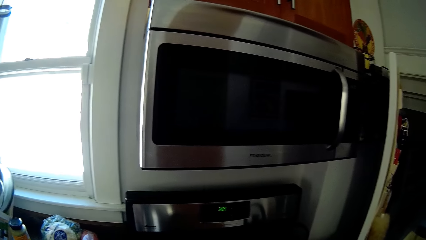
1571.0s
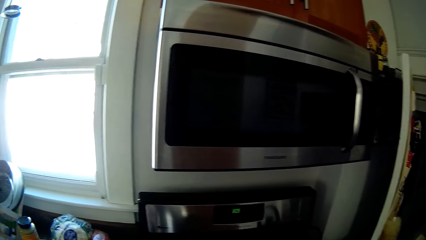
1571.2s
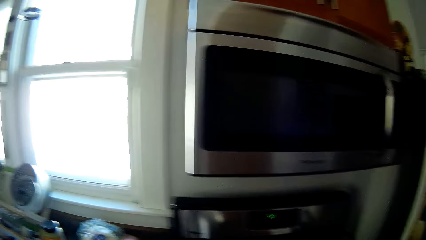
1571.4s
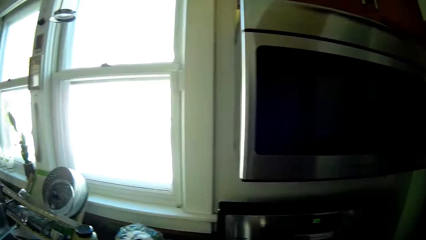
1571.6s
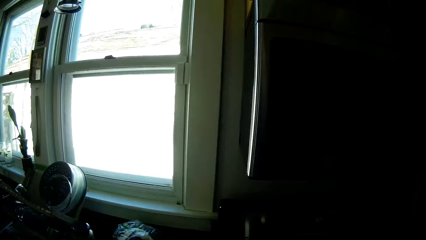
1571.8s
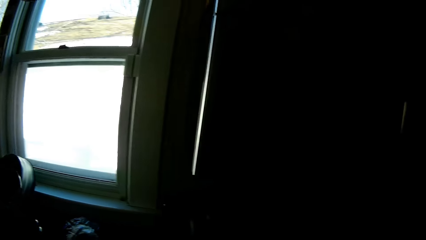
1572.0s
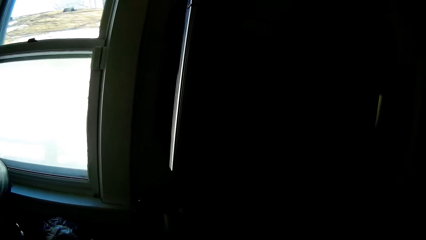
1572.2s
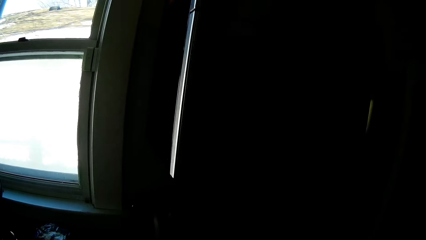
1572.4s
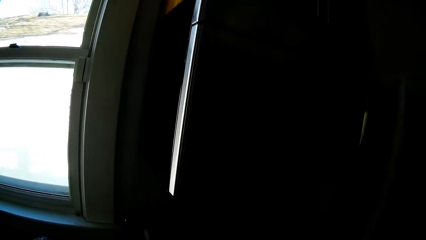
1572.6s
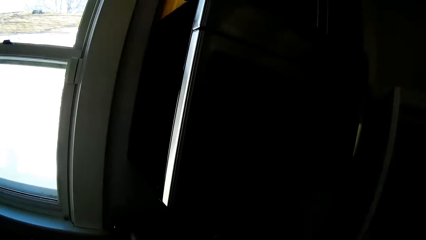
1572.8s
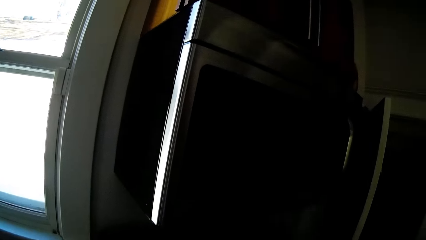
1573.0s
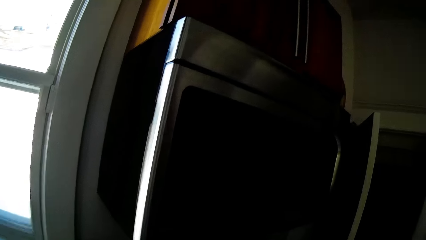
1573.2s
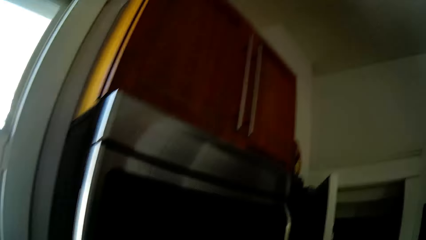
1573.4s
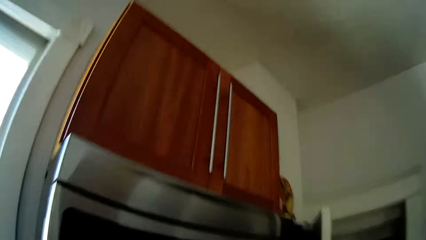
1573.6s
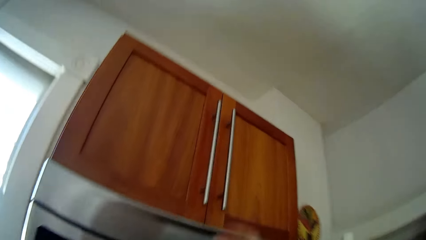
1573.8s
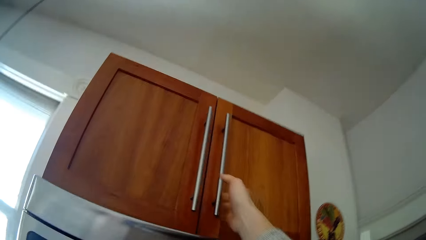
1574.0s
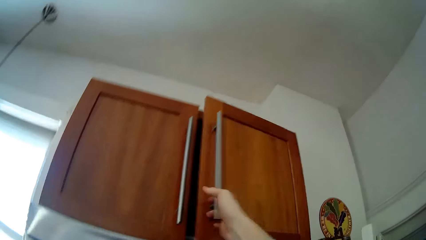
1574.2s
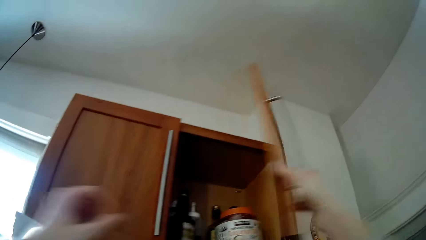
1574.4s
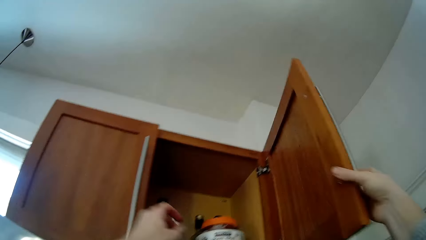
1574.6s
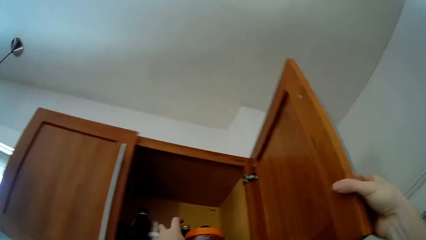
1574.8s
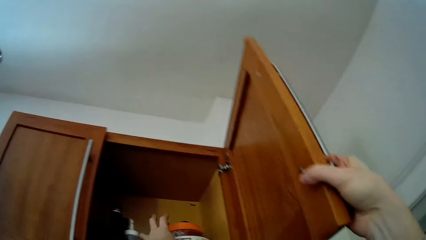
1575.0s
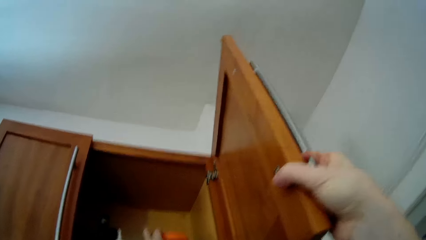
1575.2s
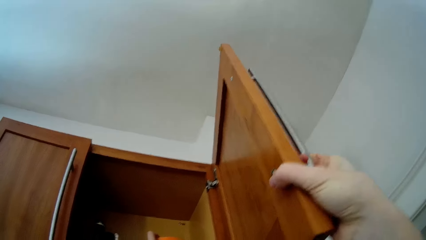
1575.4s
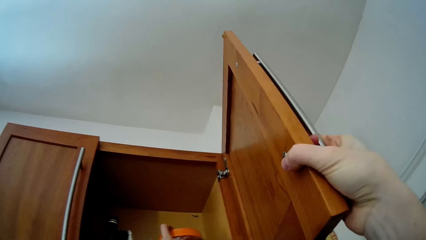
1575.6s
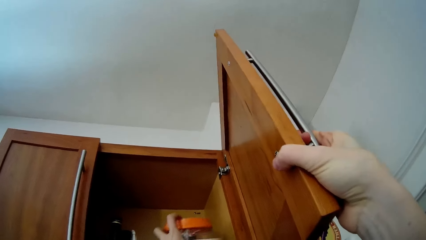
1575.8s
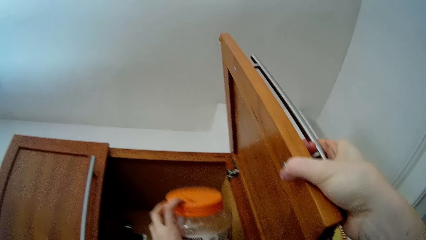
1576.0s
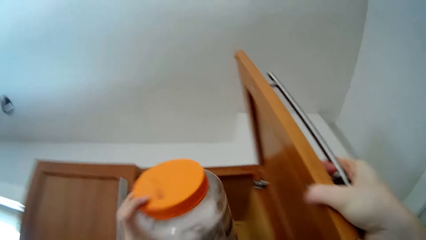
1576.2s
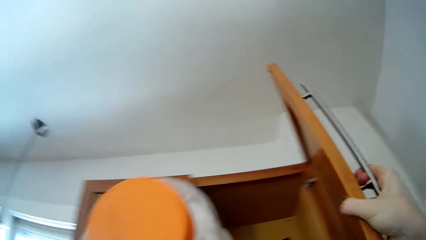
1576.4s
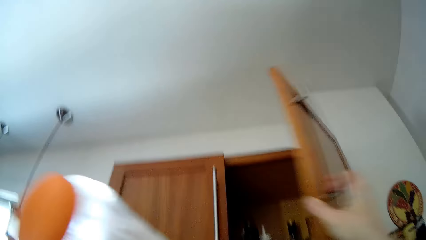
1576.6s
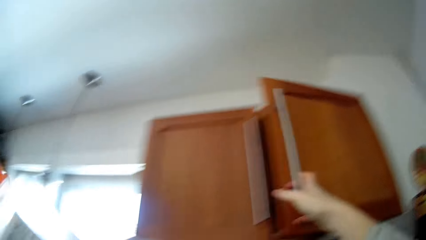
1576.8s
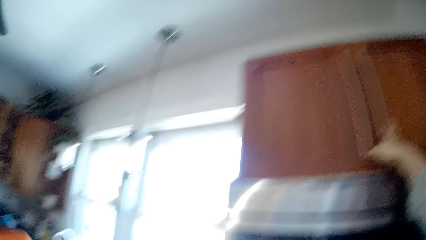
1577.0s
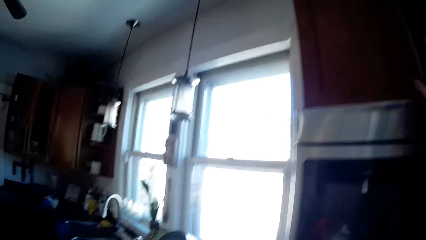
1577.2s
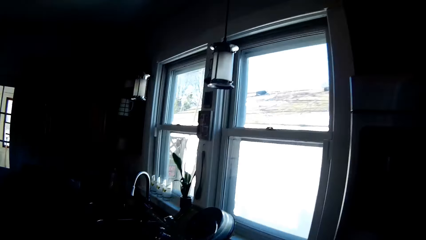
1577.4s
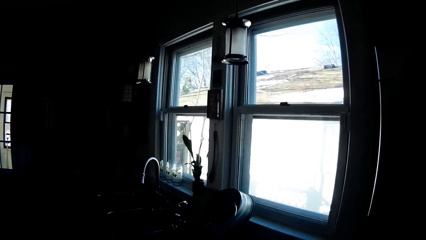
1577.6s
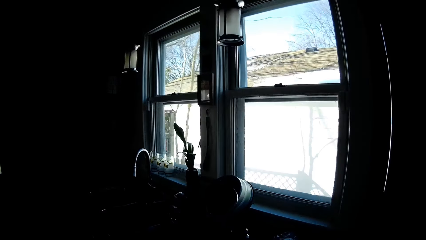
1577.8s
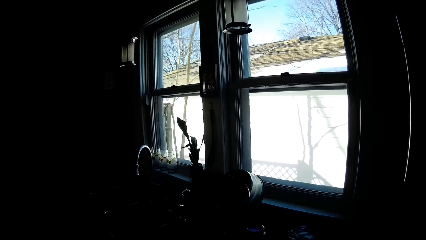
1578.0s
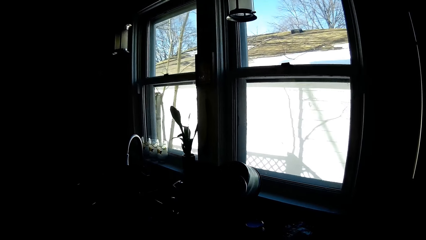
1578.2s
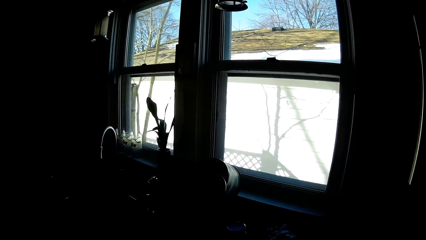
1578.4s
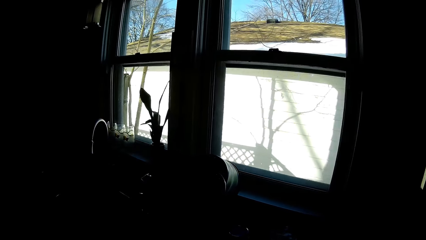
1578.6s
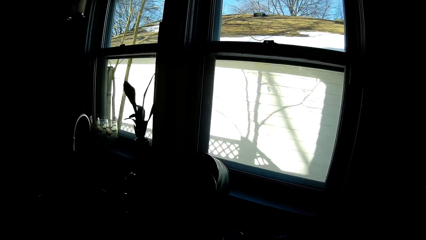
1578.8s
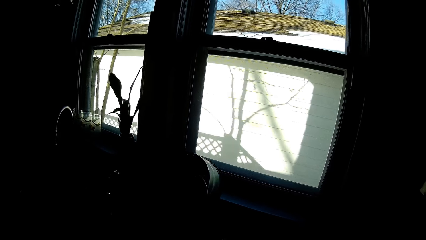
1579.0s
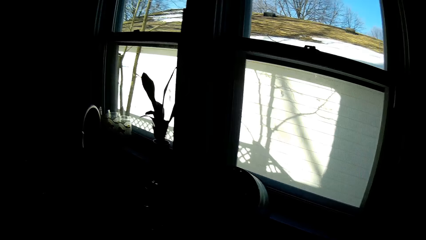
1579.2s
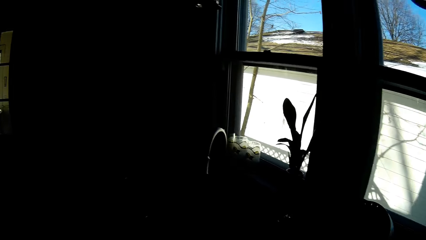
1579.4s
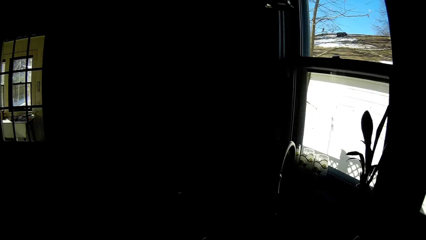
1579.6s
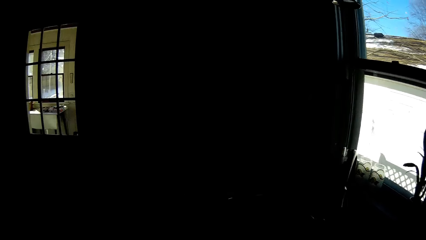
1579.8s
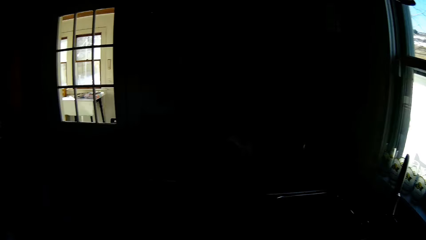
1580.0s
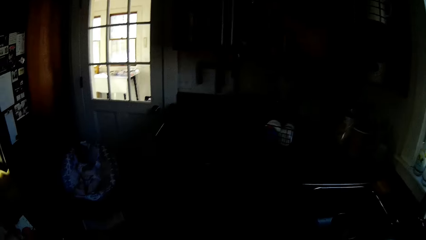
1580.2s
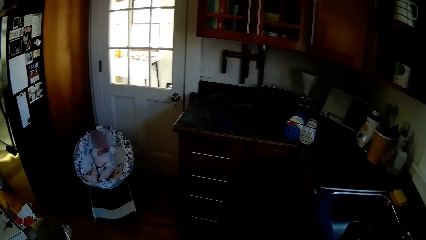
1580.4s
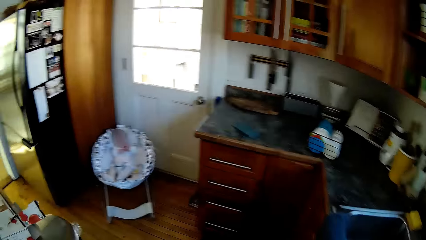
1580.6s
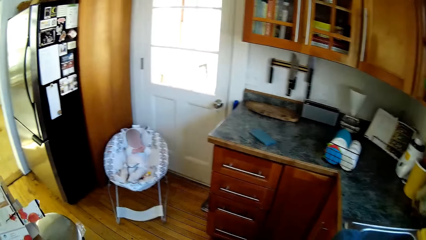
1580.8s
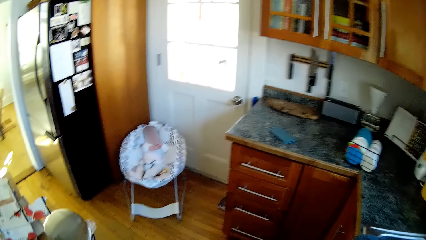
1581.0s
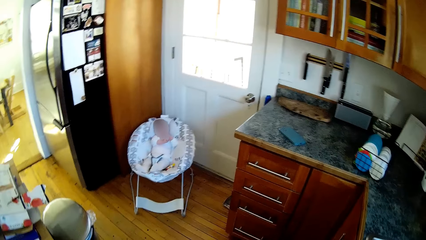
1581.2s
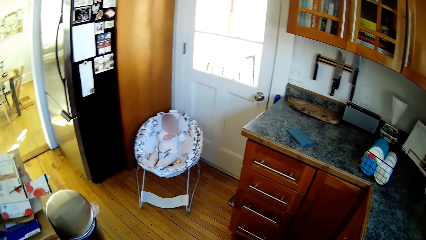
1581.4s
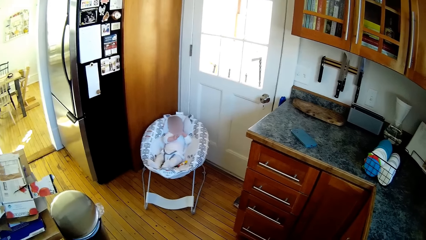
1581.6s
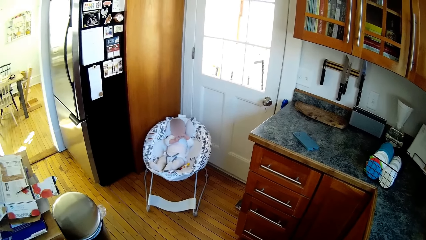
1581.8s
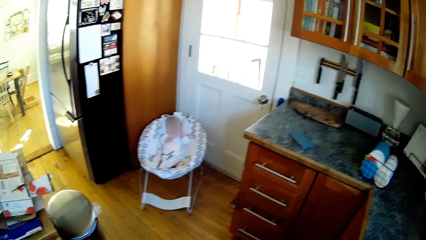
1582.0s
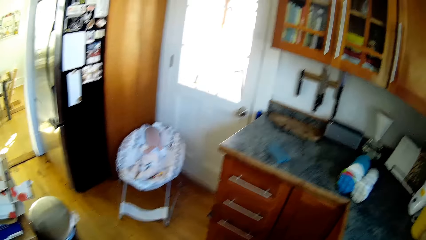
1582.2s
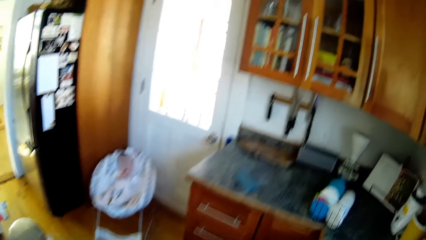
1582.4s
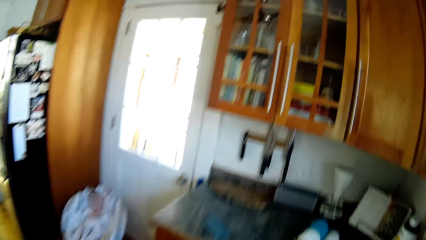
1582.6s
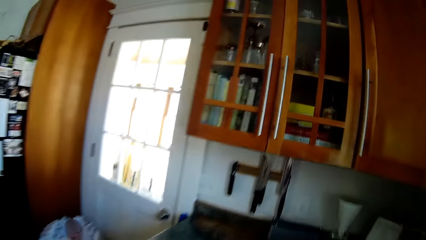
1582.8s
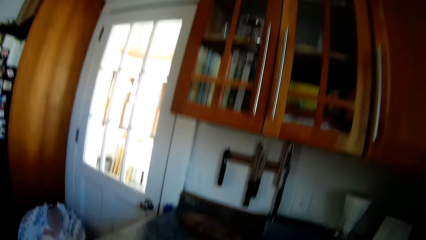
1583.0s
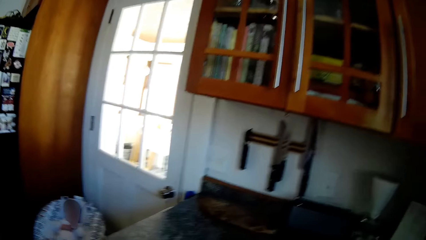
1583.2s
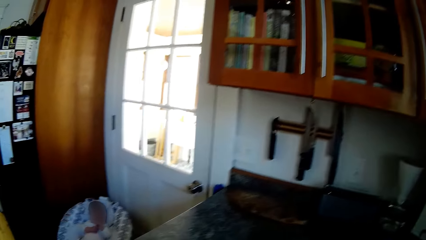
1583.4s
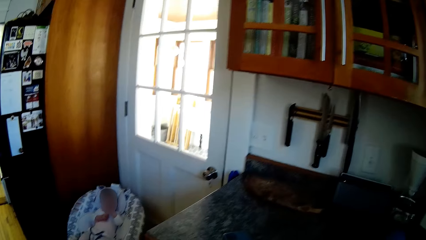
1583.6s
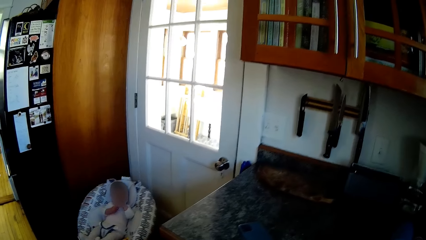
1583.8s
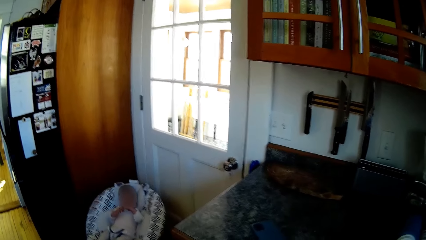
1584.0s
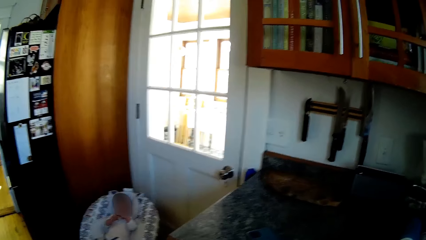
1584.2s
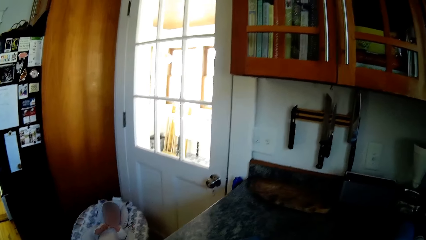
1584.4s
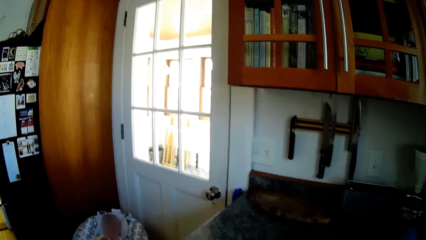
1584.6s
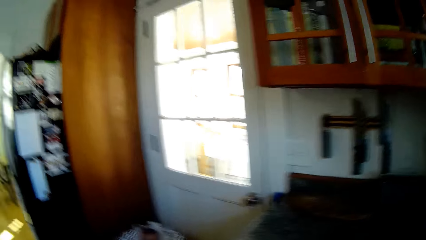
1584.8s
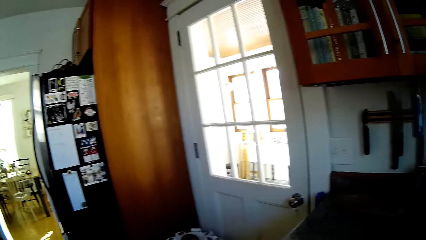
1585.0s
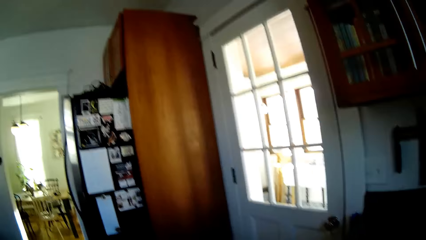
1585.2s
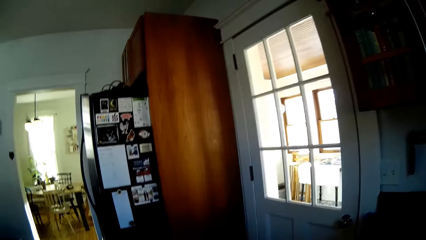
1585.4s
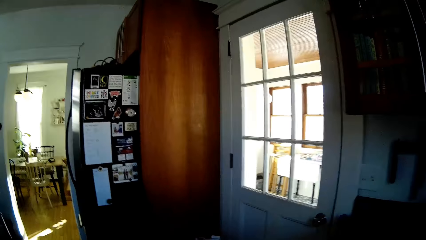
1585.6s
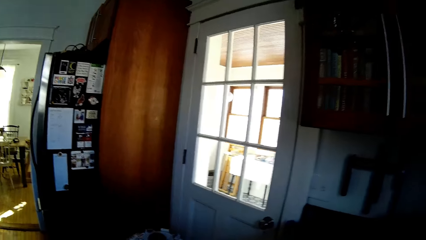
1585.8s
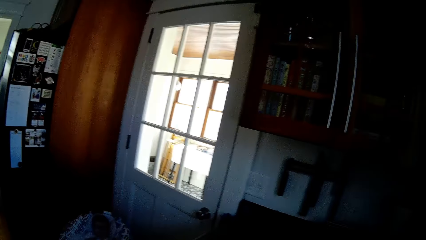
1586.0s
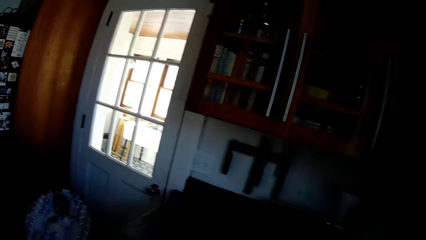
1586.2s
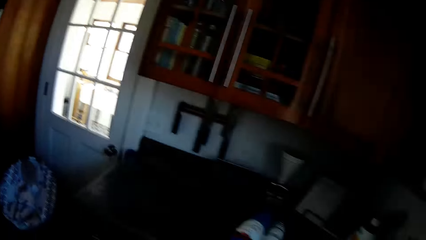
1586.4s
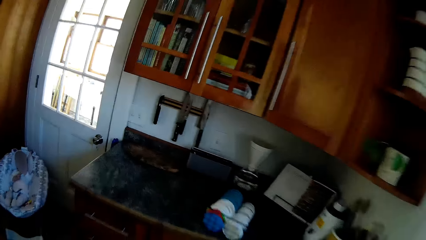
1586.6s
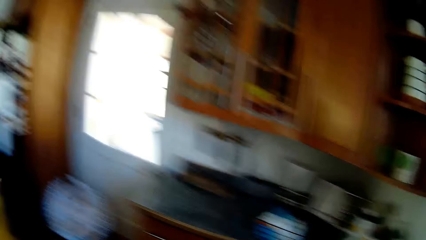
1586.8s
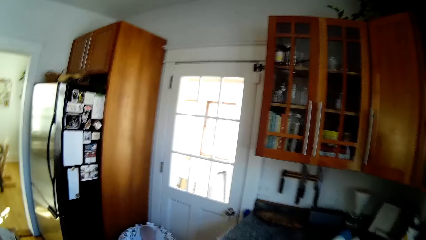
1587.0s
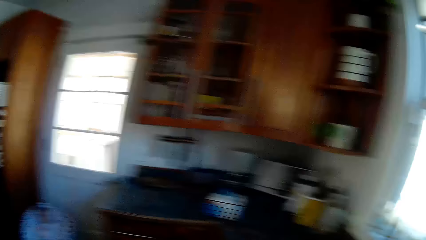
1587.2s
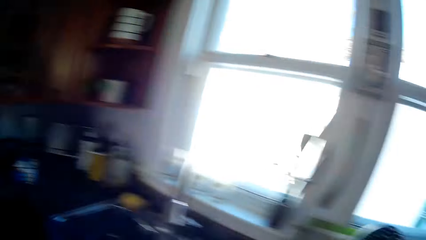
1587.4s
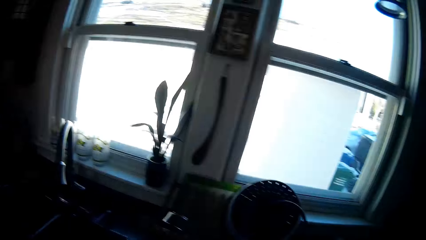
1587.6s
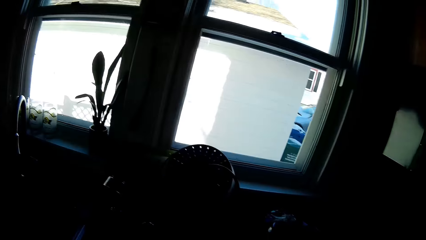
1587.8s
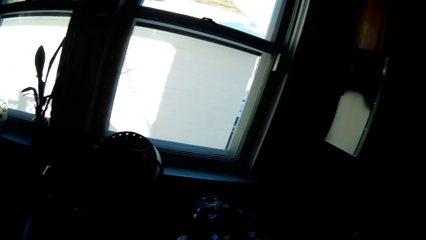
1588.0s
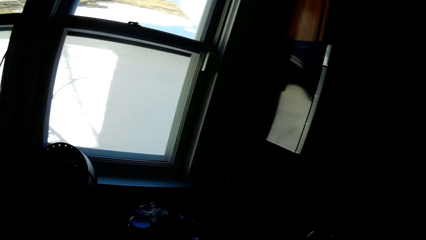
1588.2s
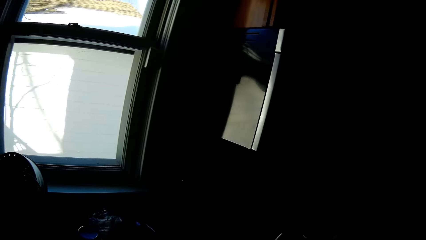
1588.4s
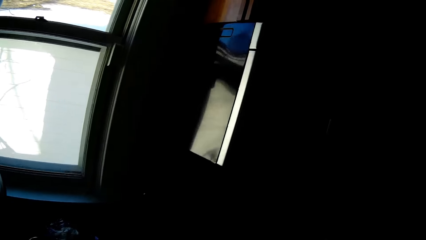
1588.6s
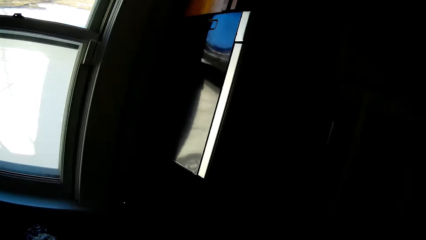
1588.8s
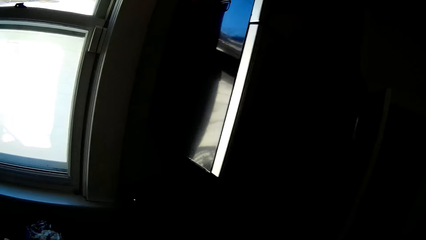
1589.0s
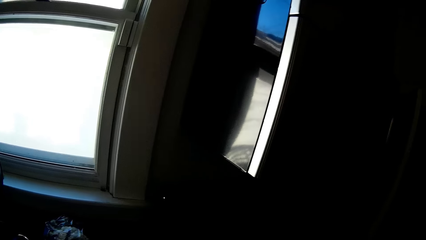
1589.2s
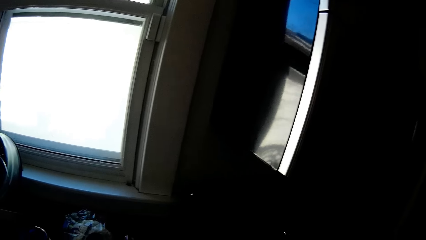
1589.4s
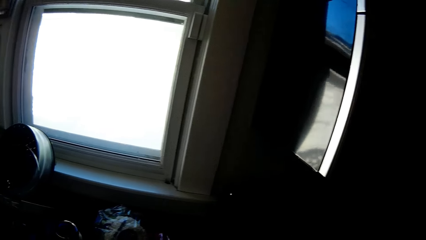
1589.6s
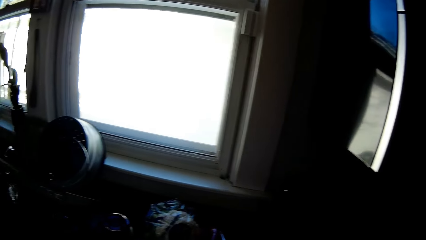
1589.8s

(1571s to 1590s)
The camera wearer opens a cupboard with her right hand. She removes a container from the cupboard with her left hand. She closes the cupboard with her right hand. She talks to a baby.
